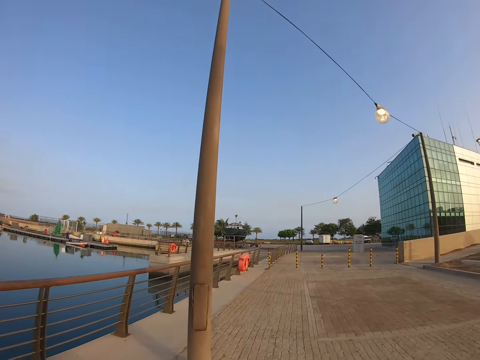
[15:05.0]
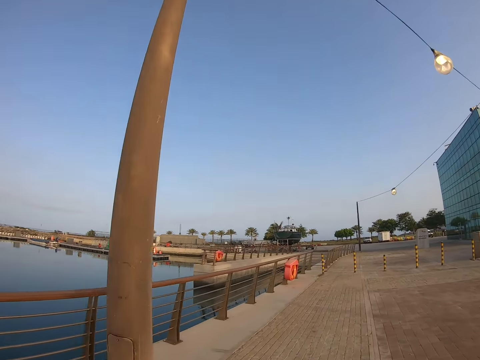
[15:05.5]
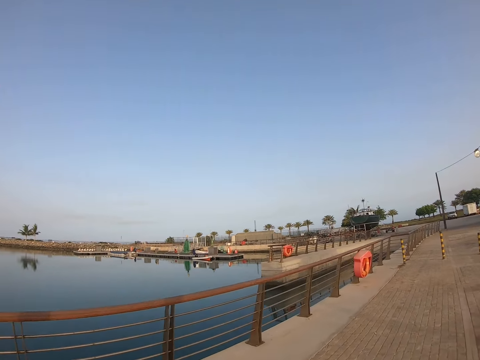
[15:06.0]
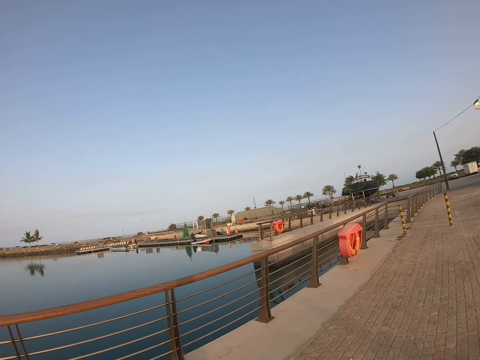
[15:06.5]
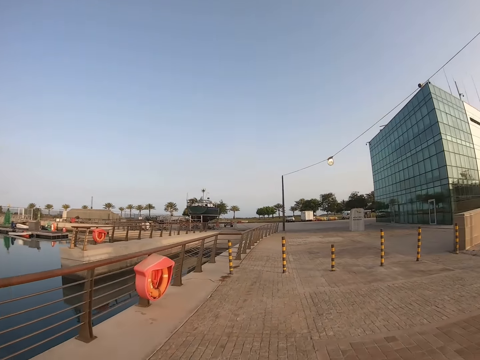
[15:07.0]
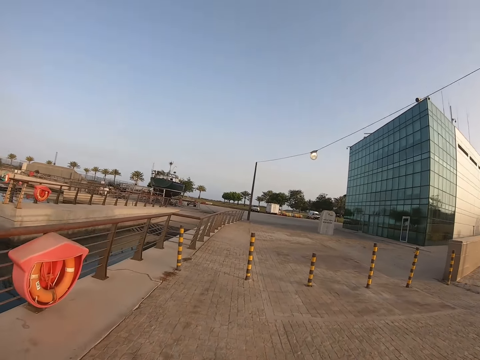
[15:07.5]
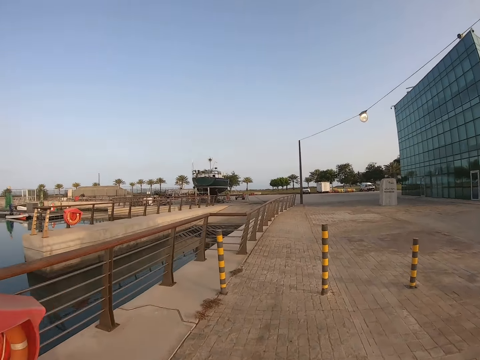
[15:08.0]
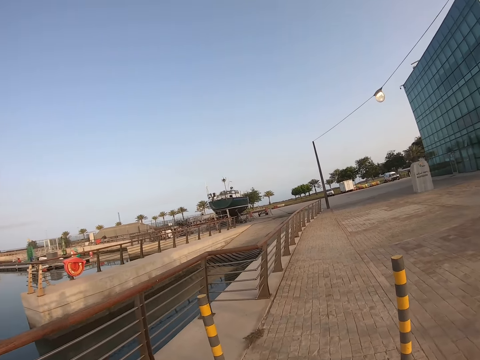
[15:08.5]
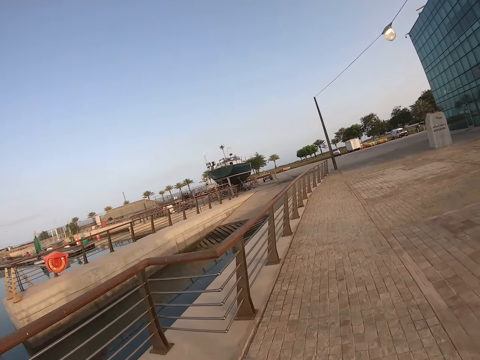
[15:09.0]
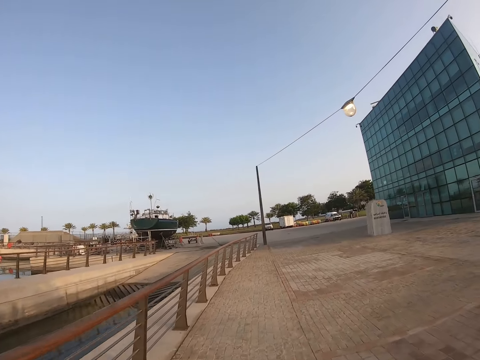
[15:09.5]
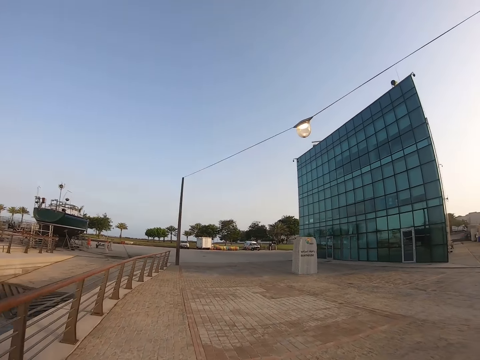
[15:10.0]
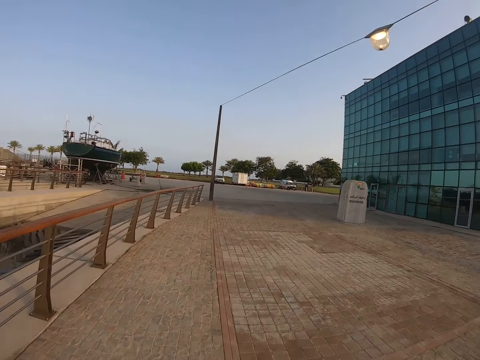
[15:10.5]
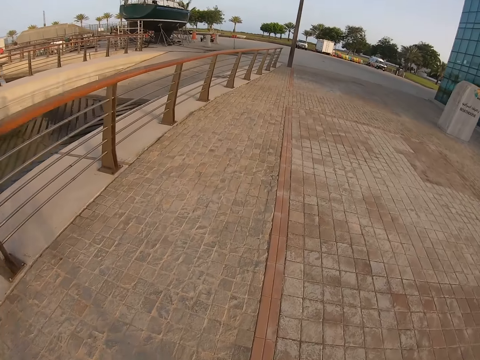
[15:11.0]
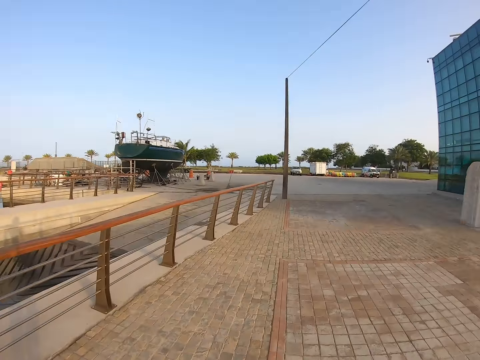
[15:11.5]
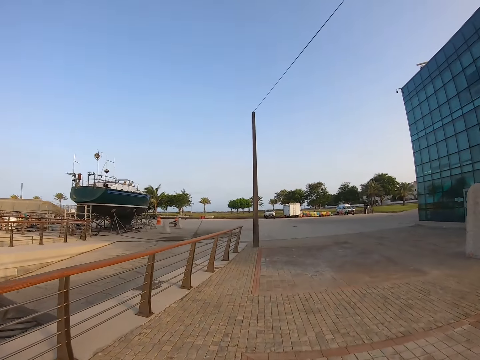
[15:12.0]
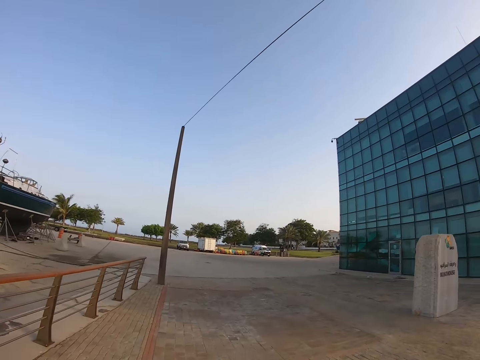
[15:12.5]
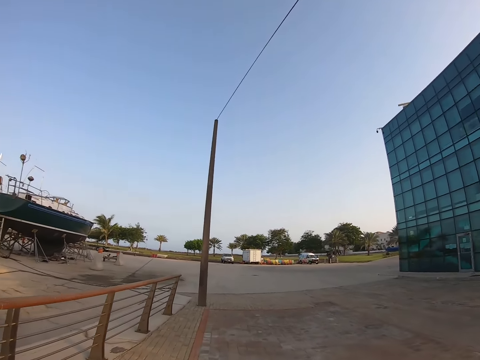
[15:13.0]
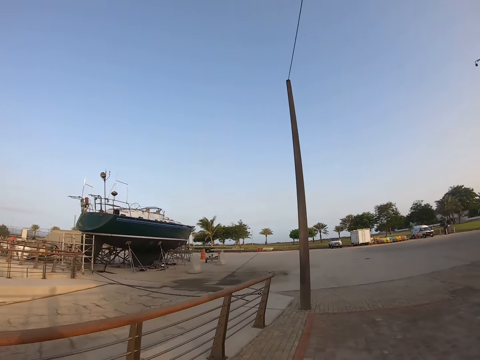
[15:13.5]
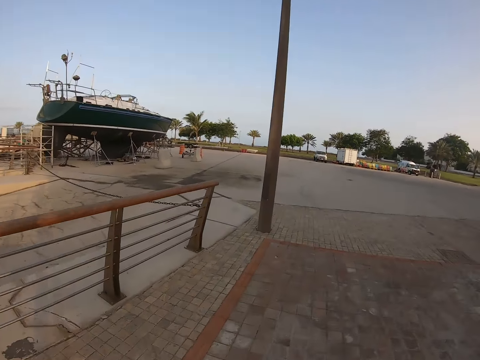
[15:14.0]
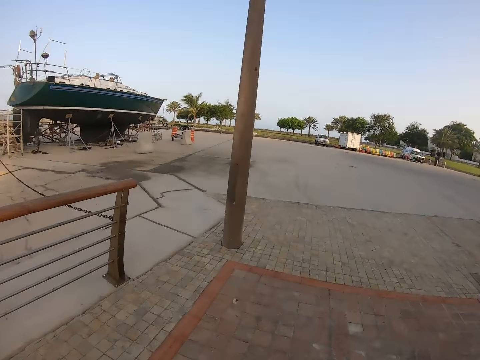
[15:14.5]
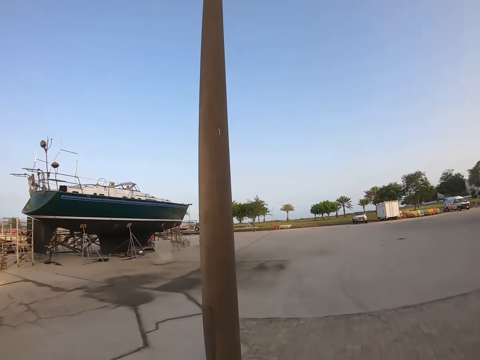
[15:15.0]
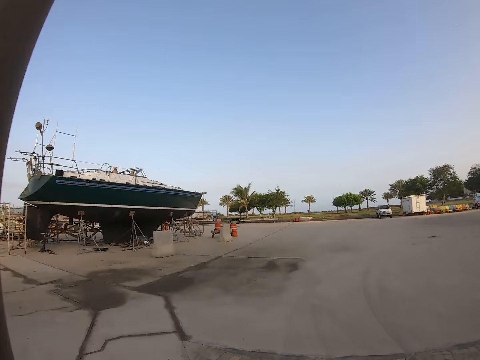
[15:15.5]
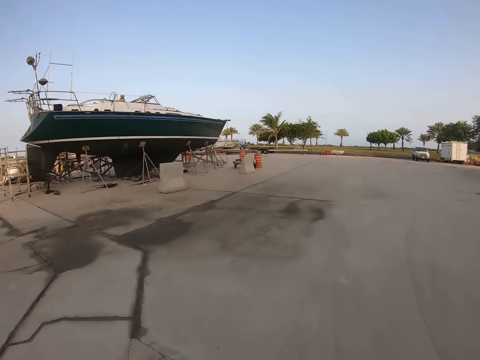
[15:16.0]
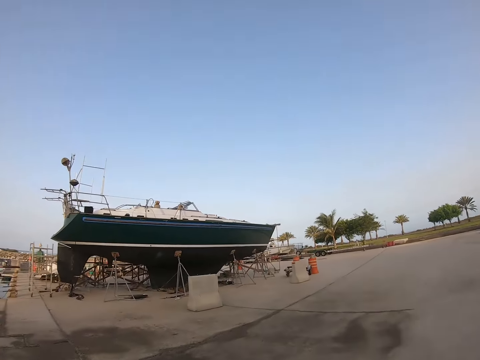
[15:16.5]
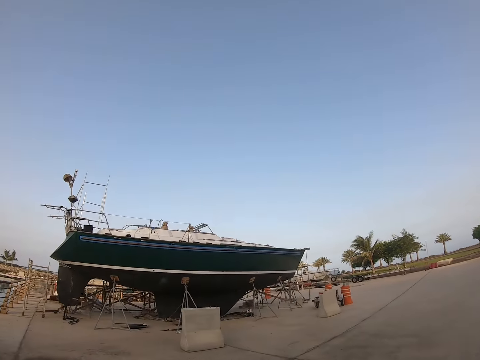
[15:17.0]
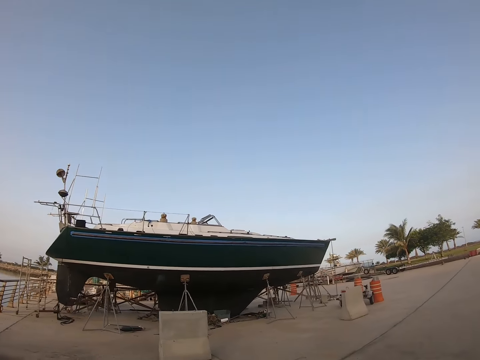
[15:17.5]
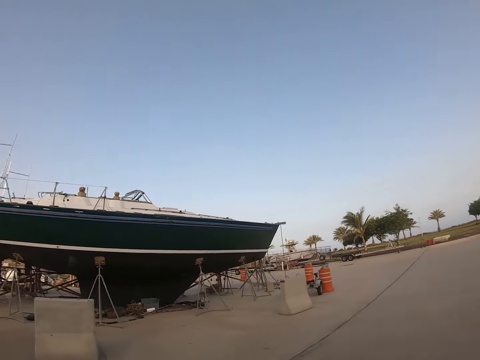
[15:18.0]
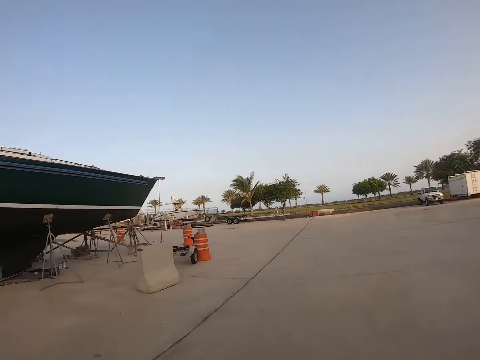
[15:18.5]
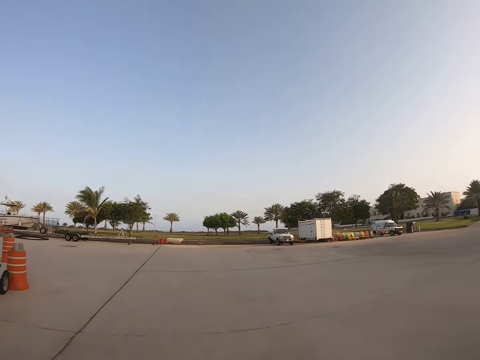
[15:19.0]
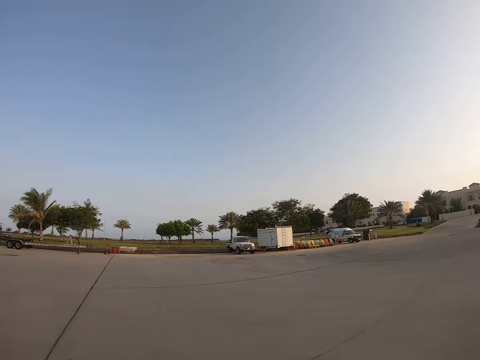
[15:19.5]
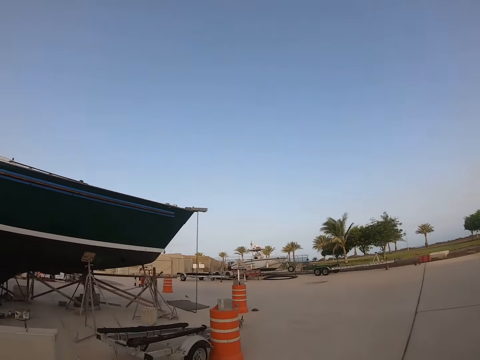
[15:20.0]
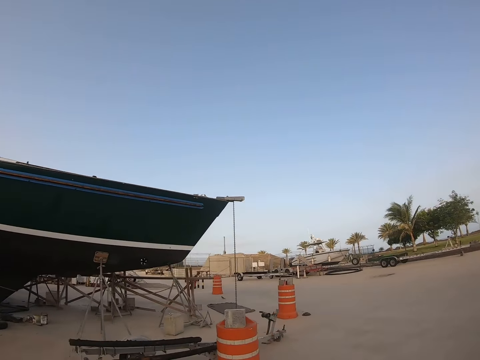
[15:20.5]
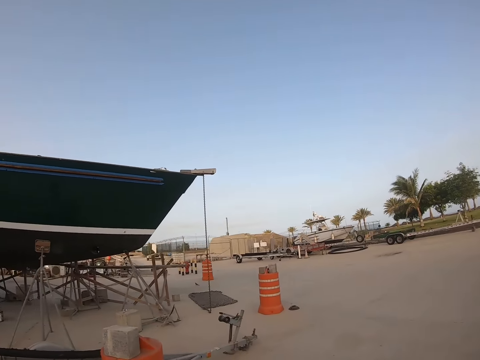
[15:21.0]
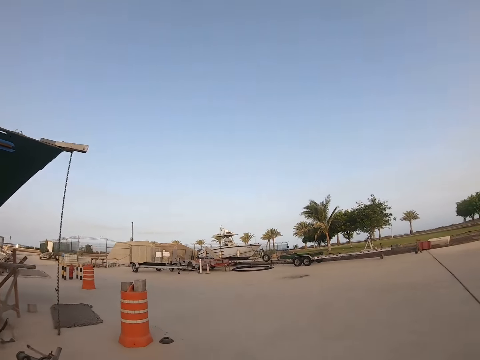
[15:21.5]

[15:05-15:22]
The camera wearer looks around. They run on the pavement. They run on the pavement again. They look around. They run on the road. They run on the road again. They look around. They run on the road.

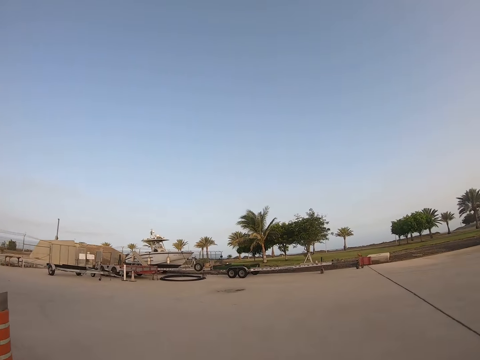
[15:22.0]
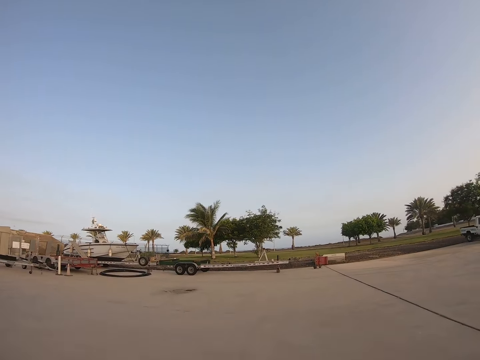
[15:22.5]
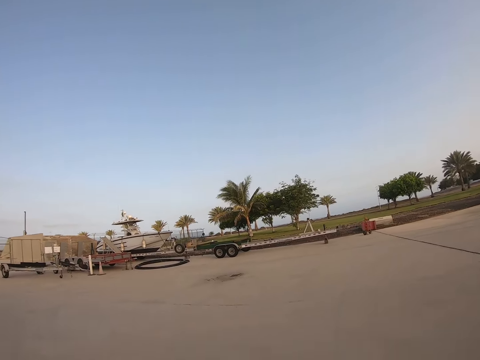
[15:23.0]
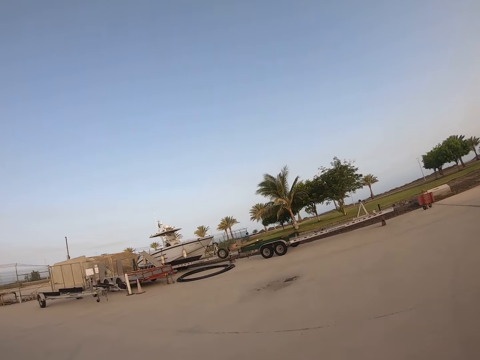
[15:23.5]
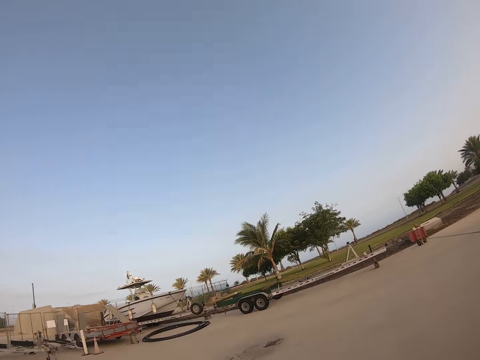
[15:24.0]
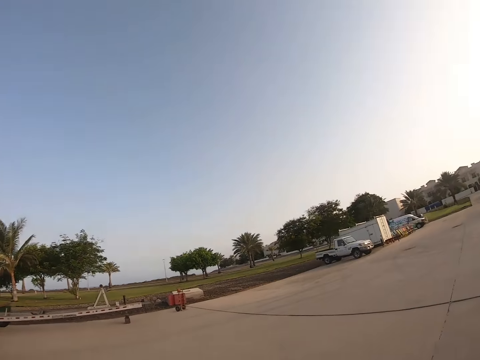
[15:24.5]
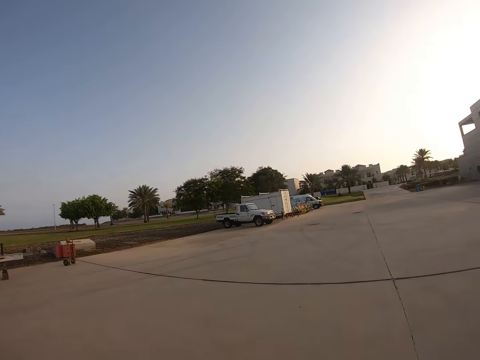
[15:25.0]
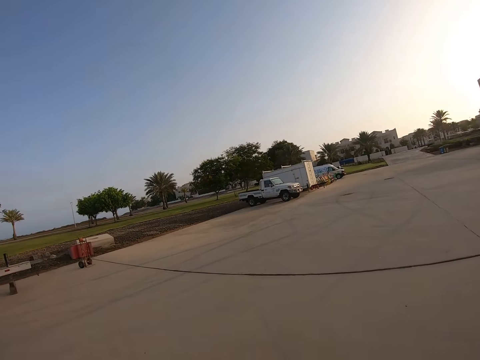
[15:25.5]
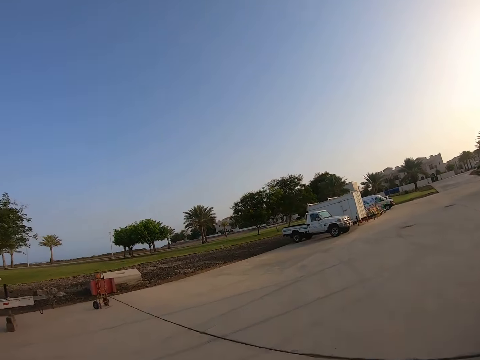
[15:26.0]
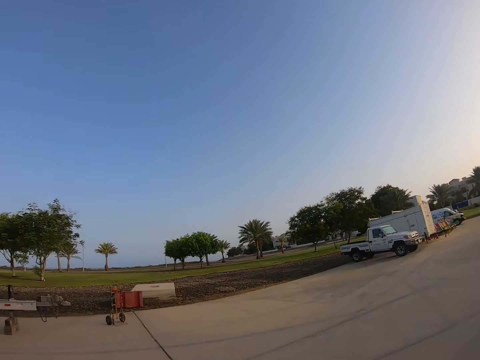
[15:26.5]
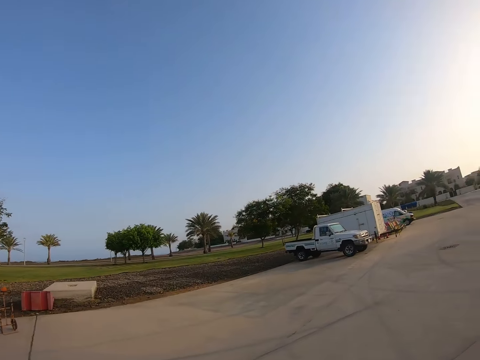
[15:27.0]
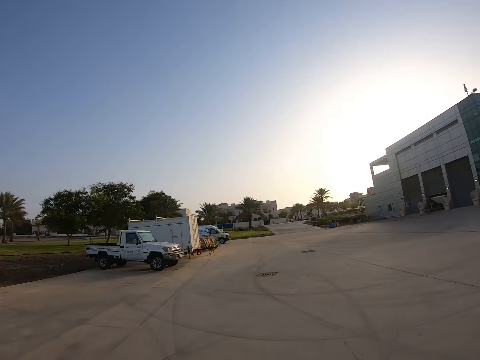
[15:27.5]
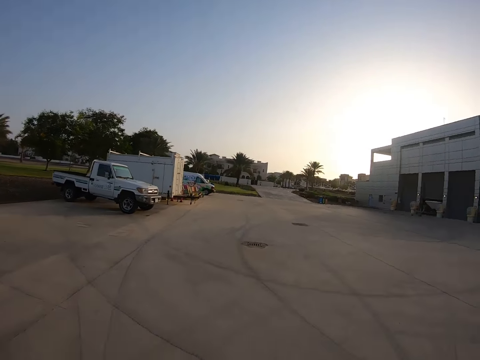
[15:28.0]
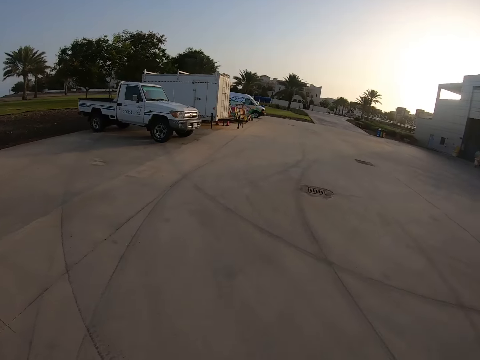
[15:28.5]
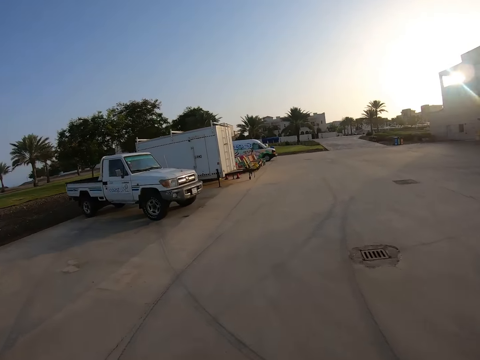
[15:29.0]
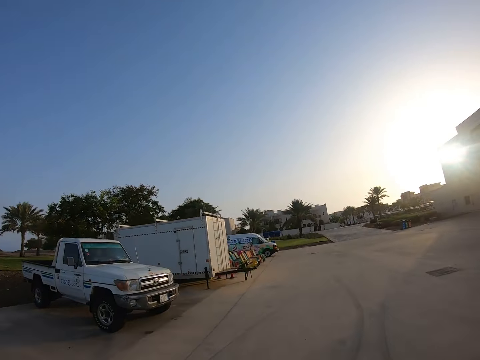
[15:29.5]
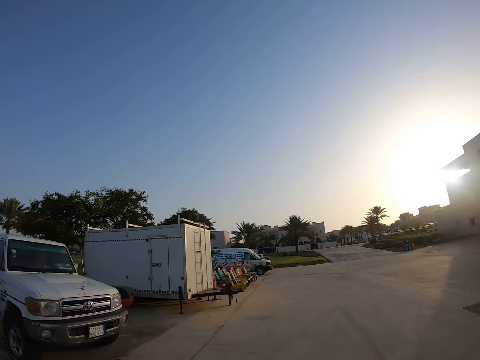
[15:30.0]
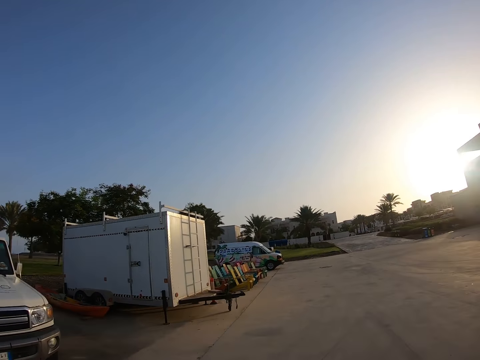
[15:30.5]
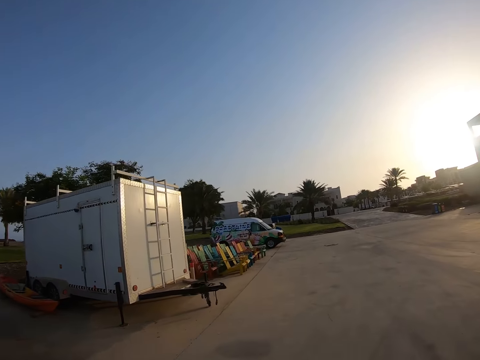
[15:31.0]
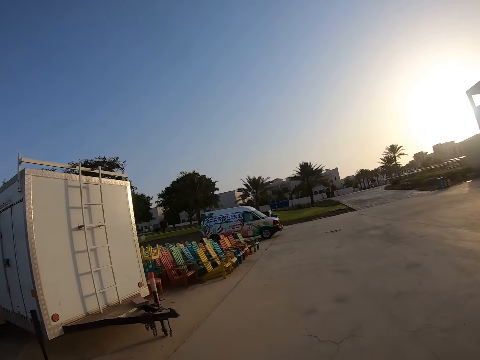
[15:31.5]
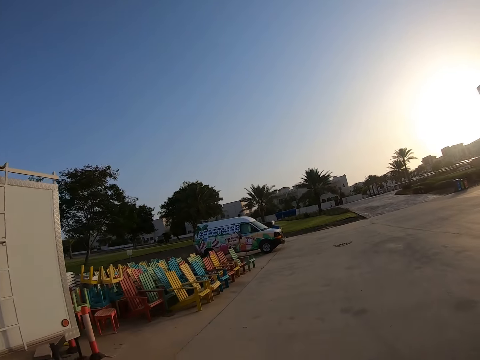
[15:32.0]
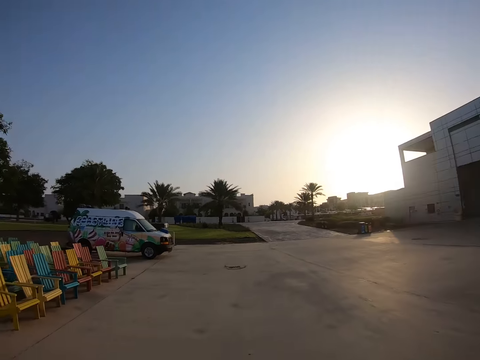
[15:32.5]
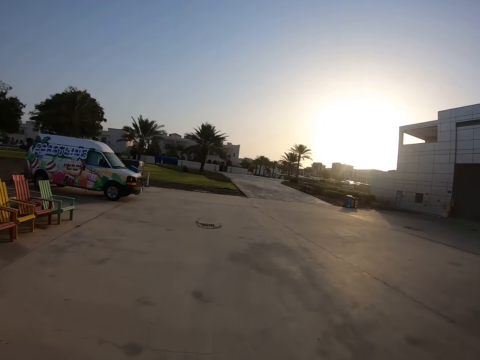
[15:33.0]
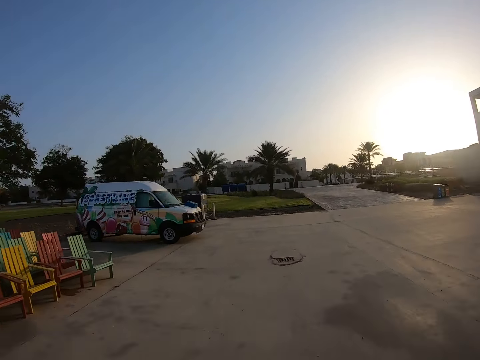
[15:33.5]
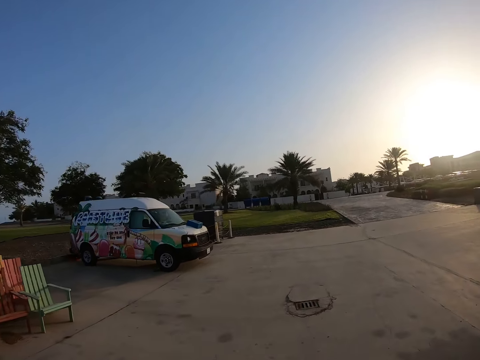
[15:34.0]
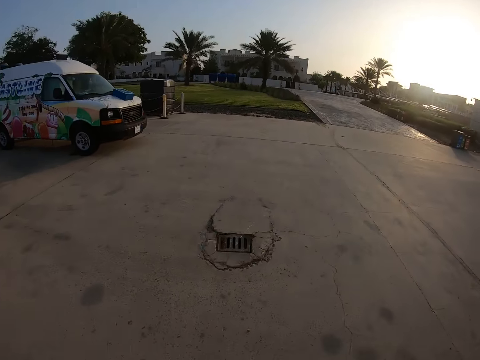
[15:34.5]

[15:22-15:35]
The camera wearer runs on the road. They look around, turn around. They run on the road. They look around.
